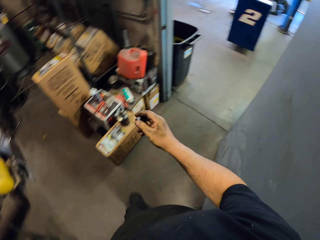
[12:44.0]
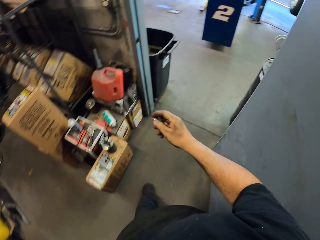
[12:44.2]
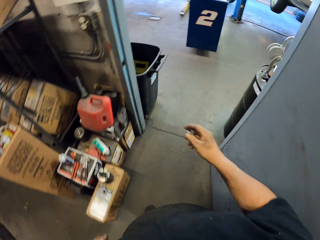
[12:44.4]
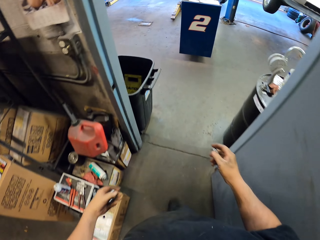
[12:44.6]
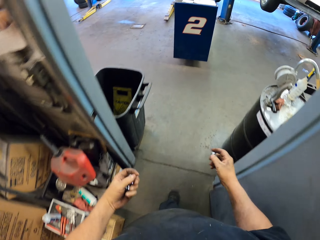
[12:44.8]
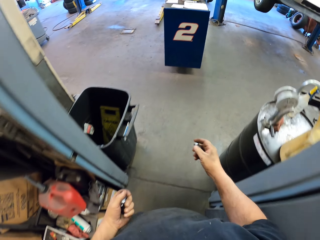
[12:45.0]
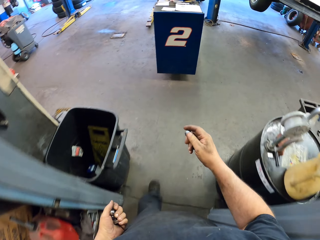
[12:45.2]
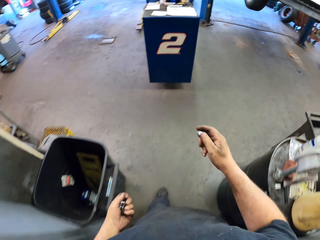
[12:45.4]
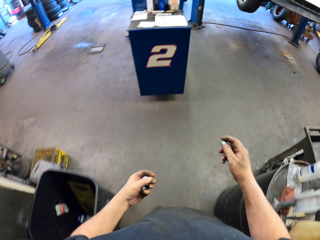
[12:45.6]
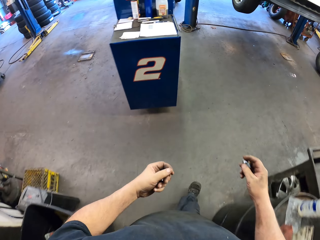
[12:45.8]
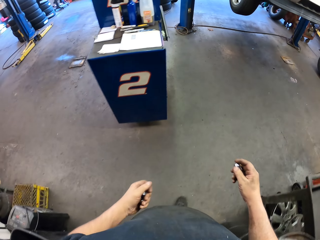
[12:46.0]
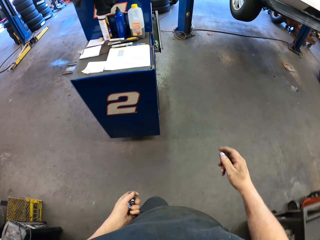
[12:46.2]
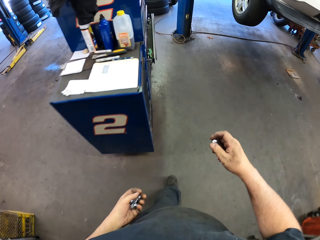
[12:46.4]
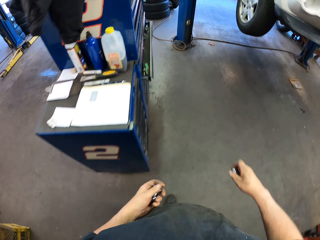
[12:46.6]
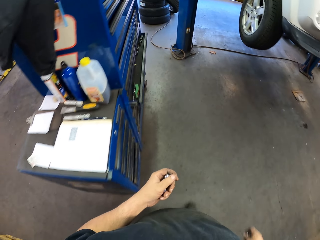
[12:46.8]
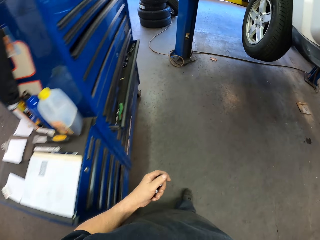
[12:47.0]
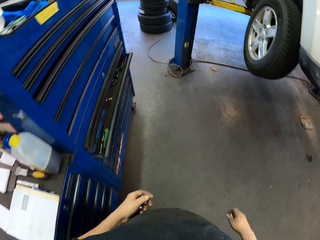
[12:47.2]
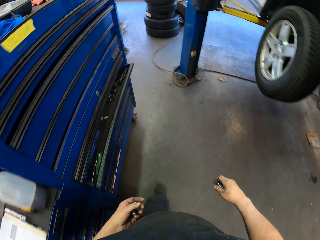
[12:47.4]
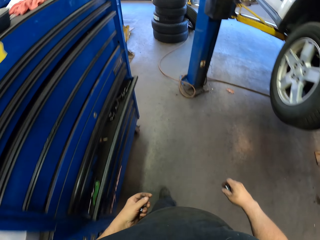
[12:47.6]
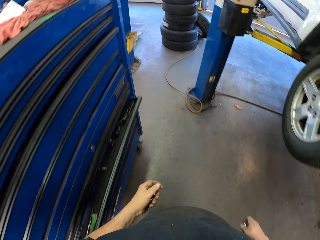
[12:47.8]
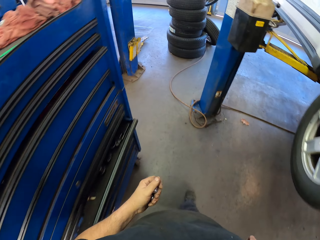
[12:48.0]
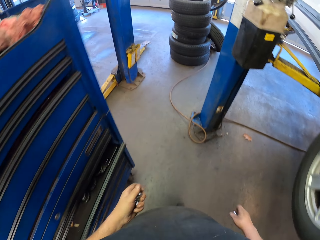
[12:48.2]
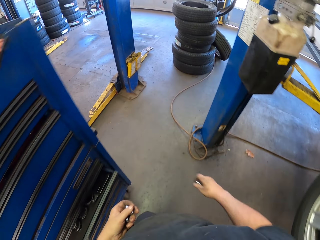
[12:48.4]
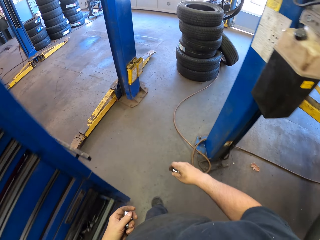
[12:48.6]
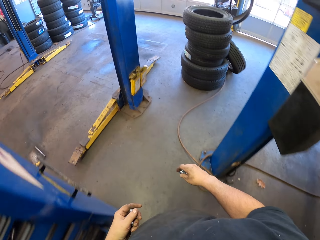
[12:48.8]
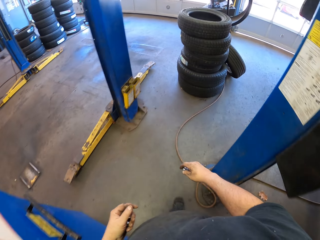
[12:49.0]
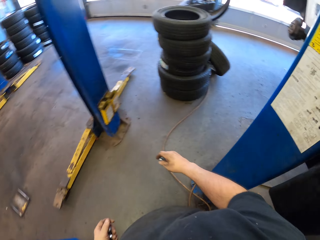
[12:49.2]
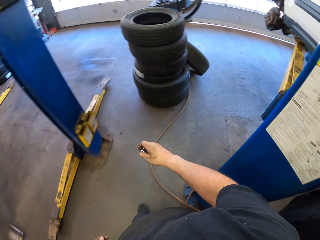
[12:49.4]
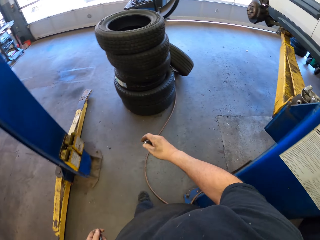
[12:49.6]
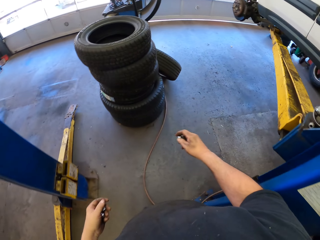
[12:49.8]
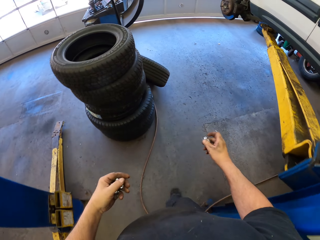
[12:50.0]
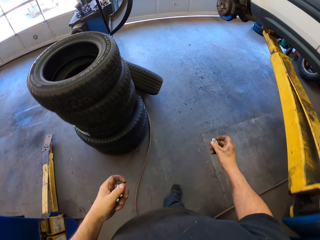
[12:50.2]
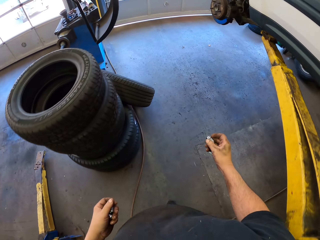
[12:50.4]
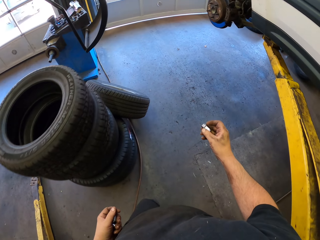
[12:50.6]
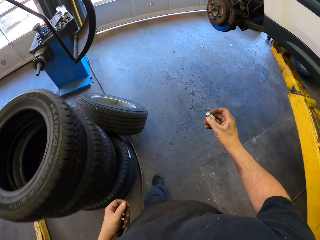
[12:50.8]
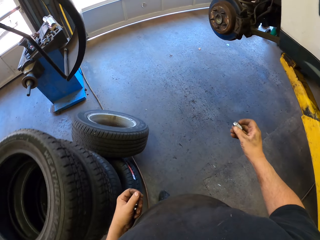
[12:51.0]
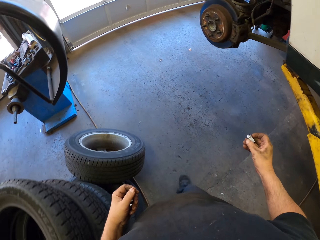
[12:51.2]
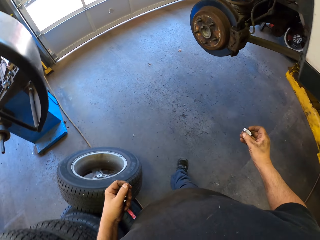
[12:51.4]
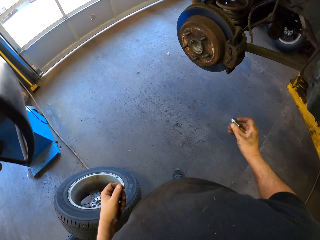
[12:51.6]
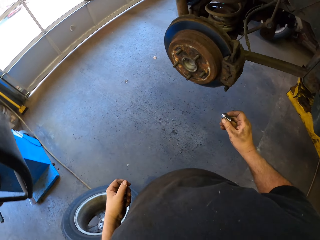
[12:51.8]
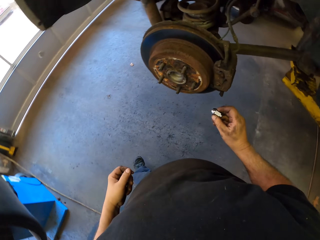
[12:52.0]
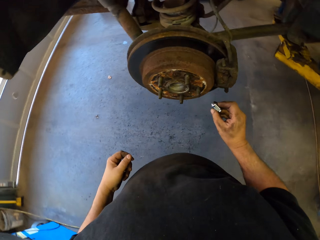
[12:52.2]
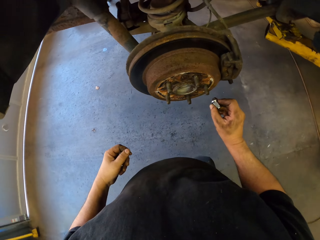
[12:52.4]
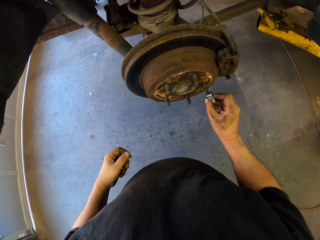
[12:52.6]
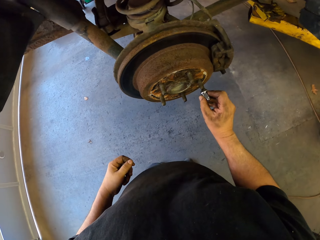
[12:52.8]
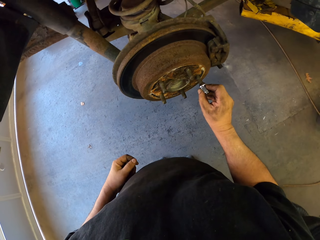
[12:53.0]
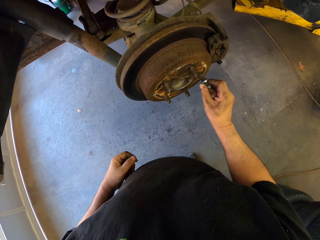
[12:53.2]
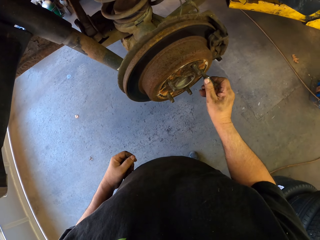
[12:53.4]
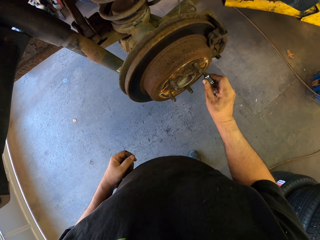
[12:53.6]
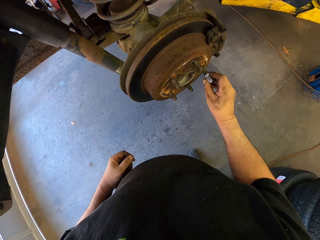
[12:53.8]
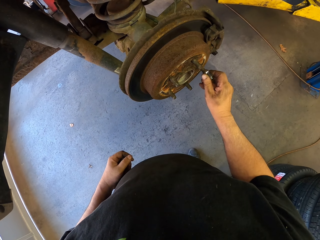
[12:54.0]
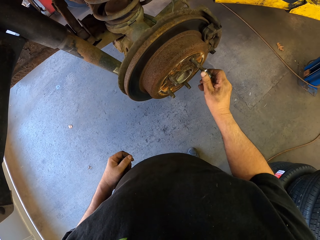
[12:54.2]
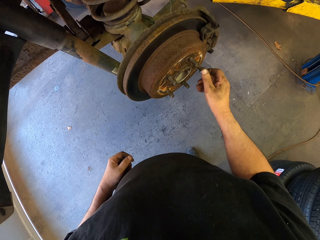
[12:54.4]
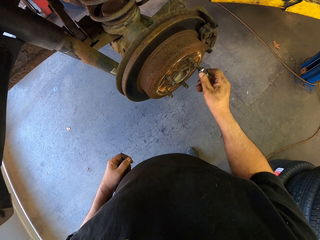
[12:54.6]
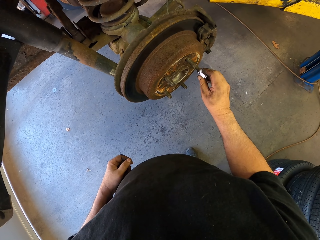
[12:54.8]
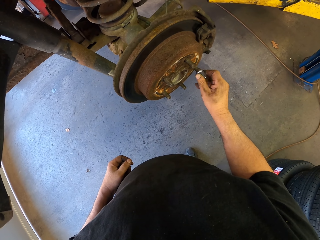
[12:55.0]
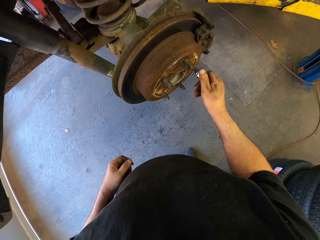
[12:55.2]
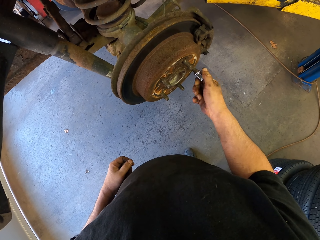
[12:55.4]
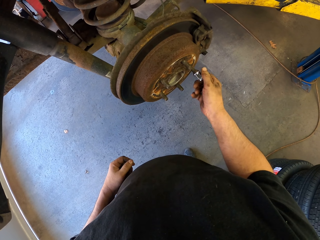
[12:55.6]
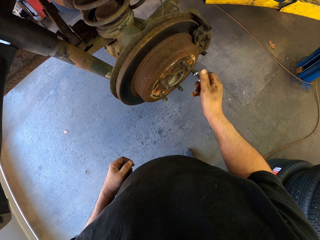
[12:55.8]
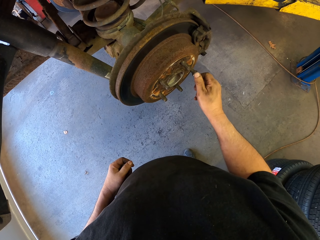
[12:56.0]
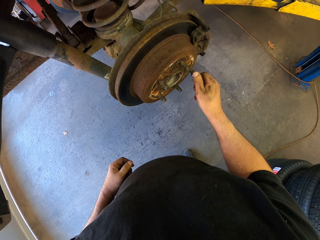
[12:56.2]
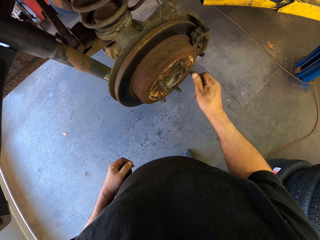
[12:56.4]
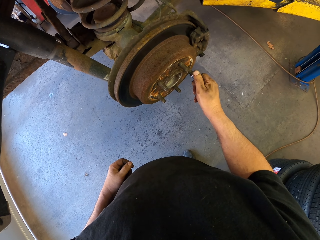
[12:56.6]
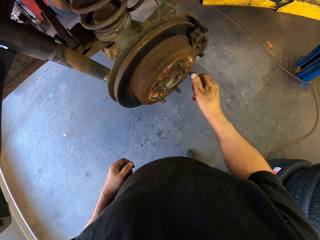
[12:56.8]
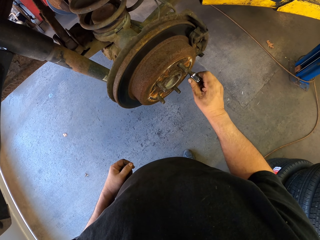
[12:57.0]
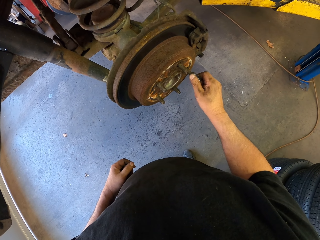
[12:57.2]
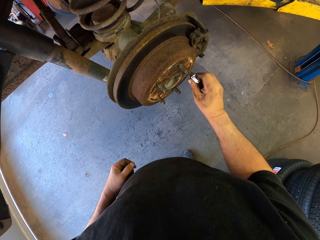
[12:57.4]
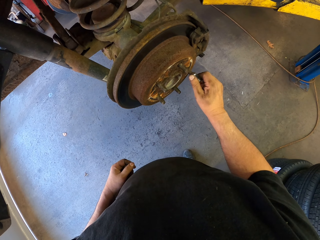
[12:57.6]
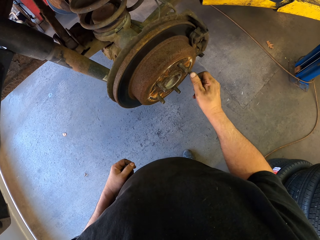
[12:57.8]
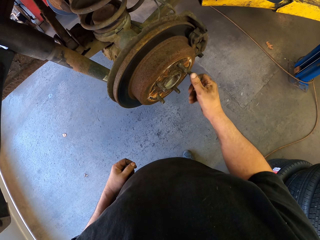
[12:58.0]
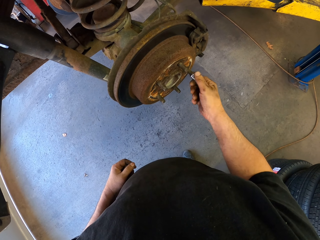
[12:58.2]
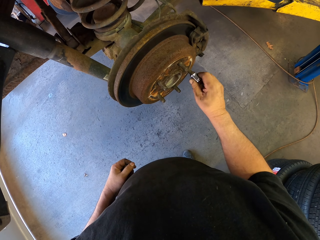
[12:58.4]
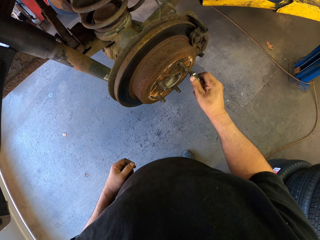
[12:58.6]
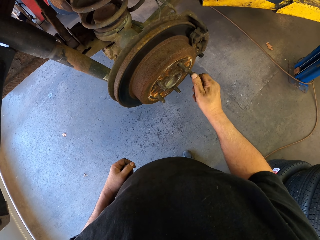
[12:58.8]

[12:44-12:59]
The camera wearer fixes a nut on a bolt.

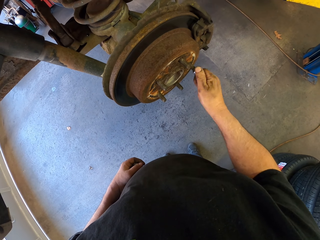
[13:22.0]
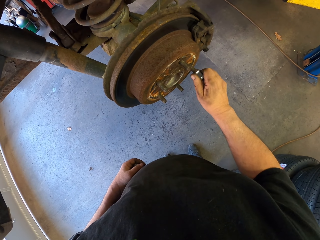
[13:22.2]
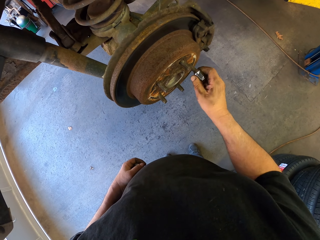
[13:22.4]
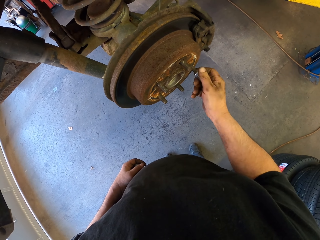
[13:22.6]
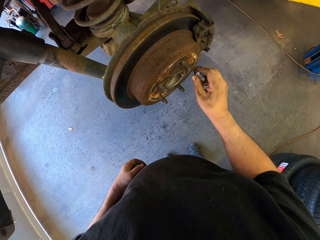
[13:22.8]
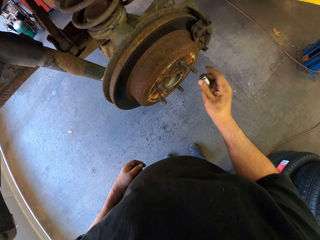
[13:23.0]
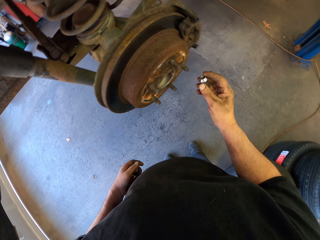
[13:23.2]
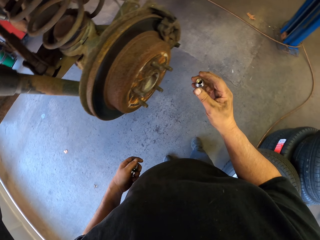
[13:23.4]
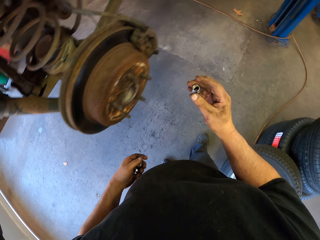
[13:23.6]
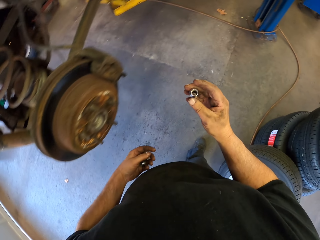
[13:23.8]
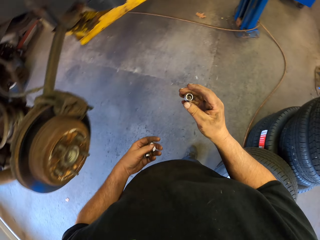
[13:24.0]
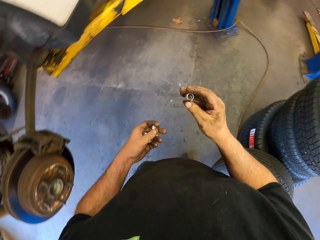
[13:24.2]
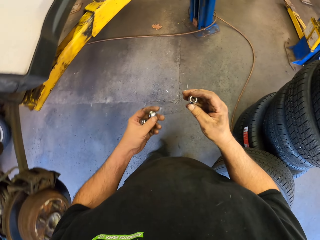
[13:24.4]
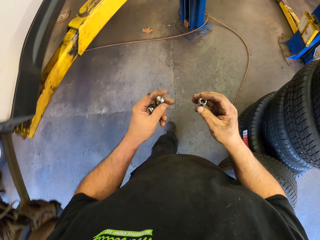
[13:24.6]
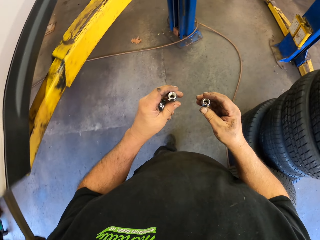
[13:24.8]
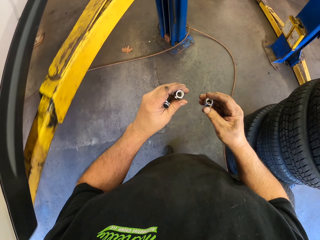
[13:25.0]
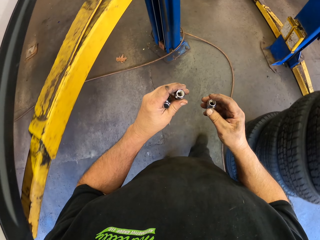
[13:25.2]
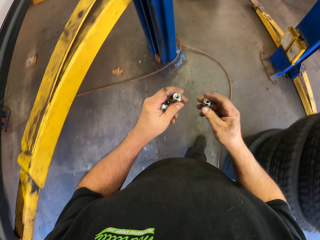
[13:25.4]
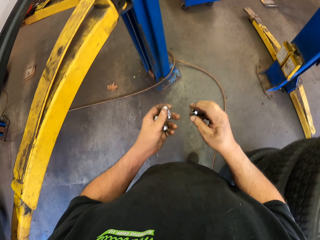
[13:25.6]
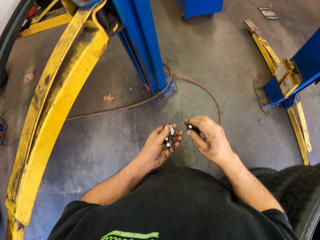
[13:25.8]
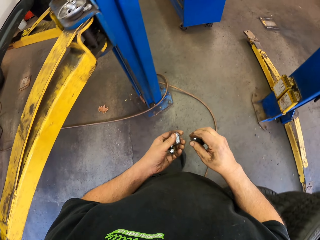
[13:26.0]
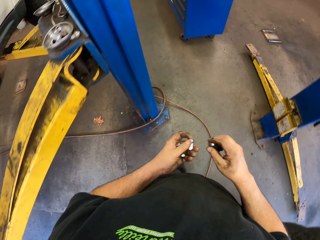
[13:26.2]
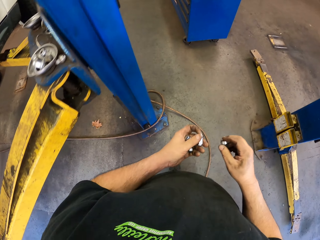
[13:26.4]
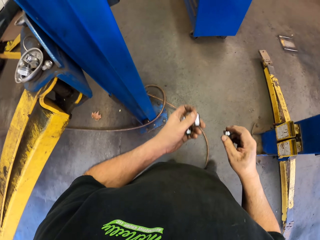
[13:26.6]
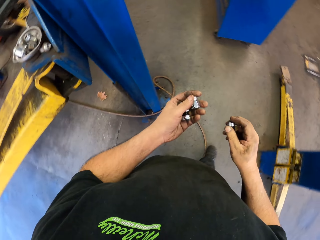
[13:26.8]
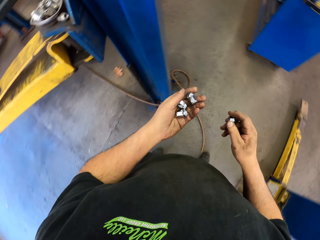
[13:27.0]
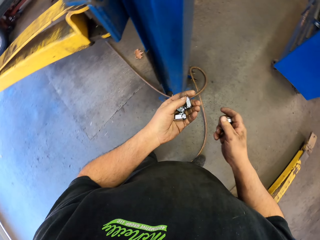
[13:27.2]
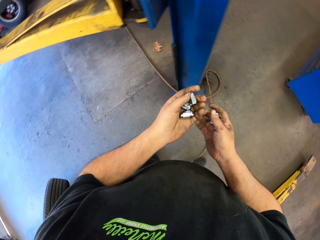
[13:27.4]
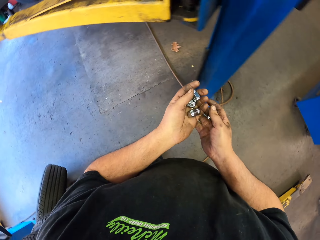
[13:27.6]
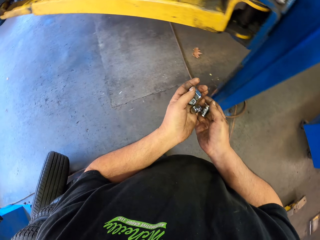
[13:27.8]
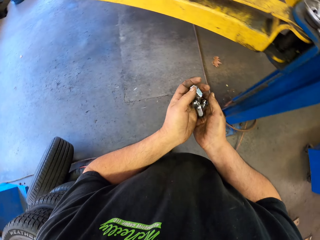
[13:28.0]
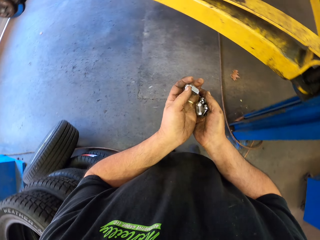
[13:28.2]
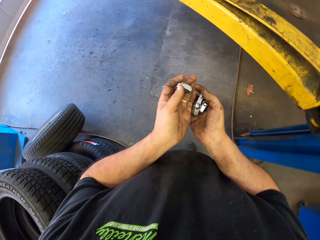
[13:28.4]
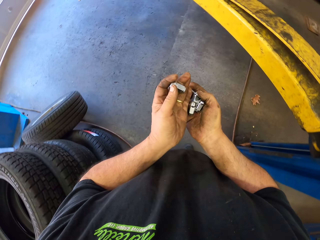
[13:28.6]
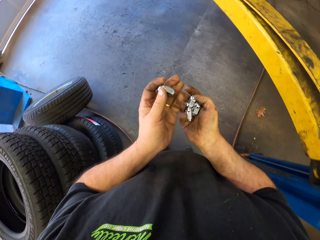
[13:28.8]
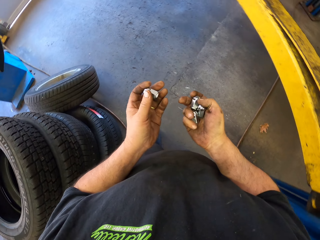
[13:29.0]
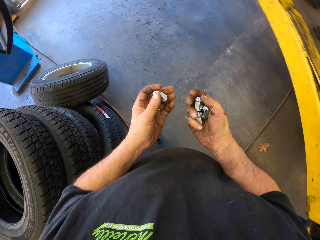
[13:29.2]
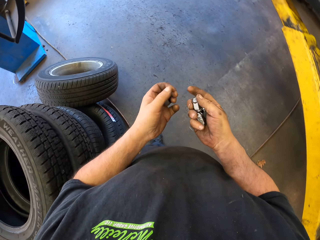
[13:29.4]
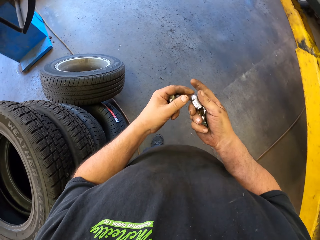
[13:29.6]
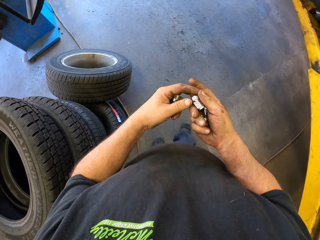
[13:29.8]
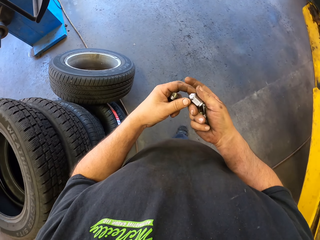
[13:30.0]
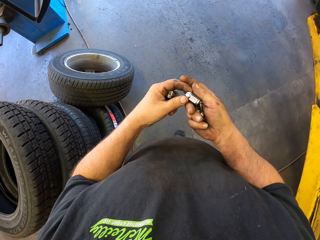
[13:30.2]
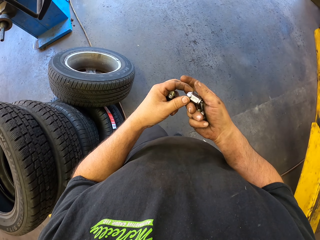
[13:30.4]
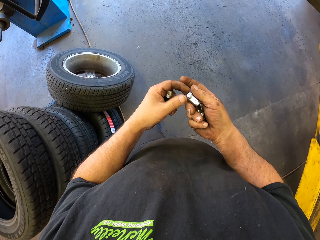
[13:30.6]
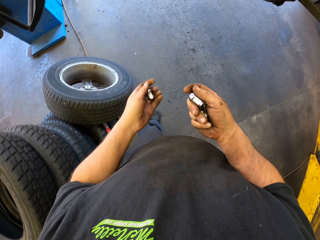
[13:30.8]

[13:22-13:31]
The camera wearer holds a bolt with his hand. He walks in the garage. He holds the bolt with both hands.
